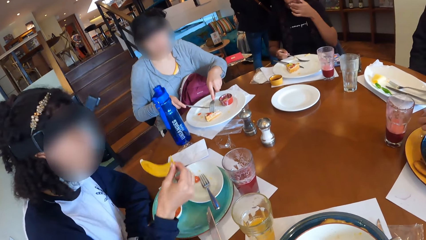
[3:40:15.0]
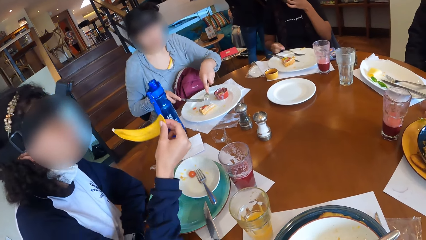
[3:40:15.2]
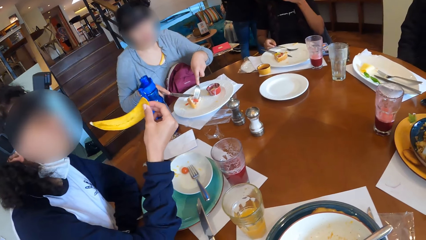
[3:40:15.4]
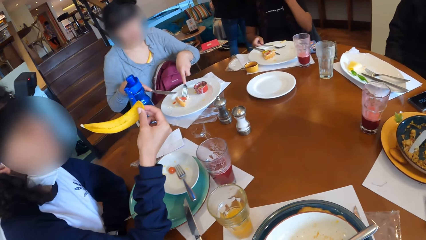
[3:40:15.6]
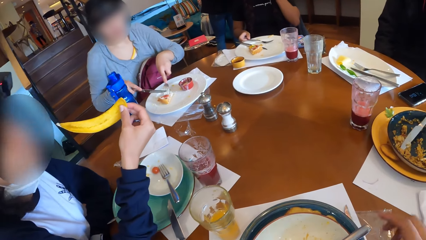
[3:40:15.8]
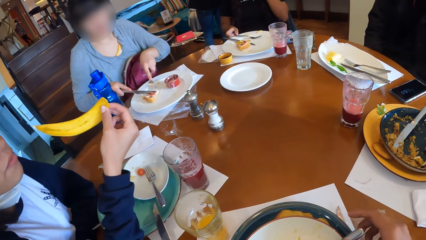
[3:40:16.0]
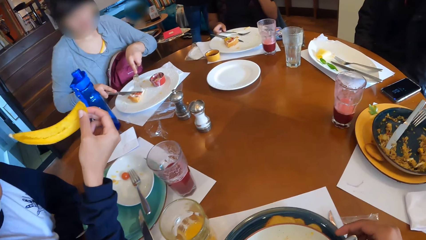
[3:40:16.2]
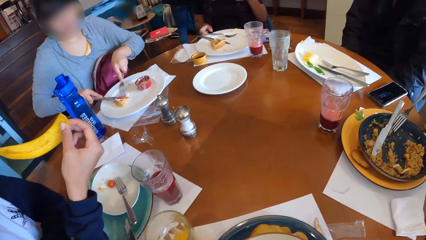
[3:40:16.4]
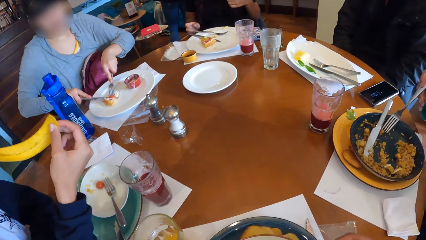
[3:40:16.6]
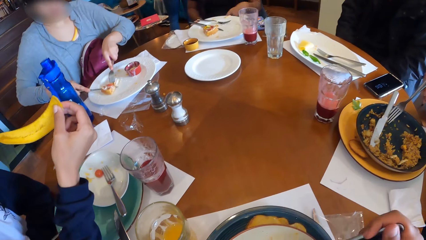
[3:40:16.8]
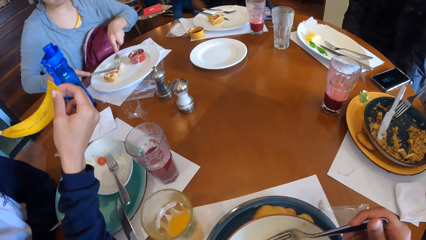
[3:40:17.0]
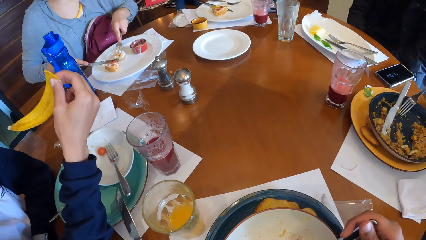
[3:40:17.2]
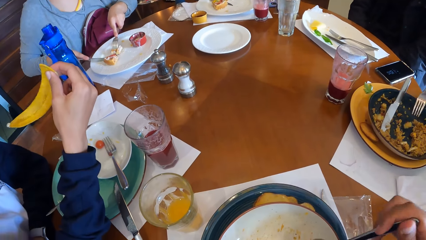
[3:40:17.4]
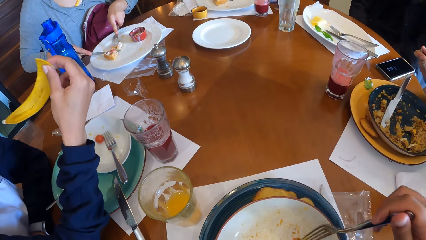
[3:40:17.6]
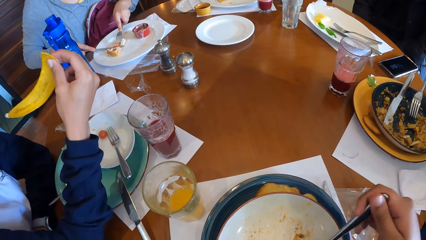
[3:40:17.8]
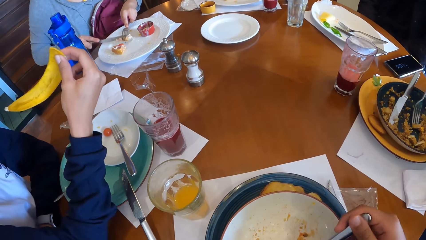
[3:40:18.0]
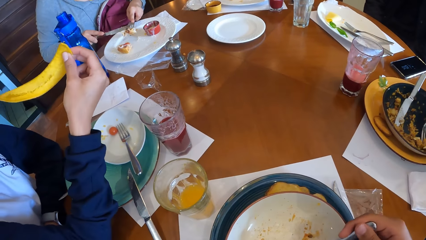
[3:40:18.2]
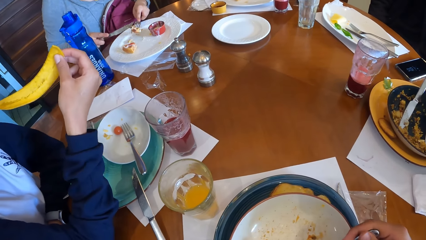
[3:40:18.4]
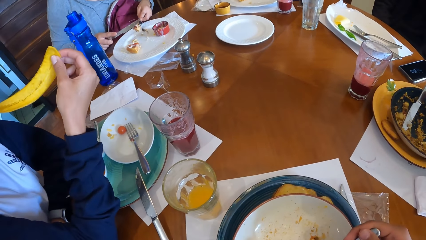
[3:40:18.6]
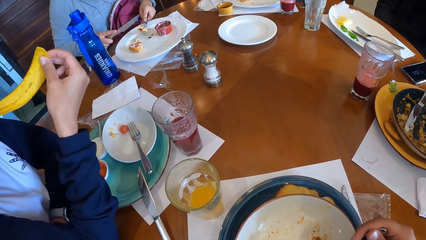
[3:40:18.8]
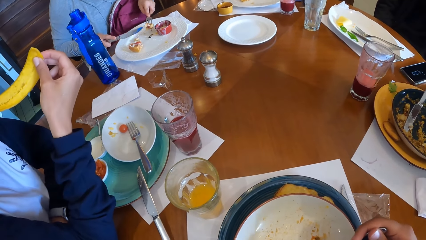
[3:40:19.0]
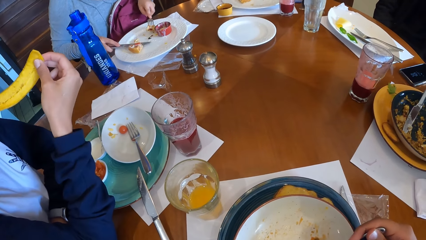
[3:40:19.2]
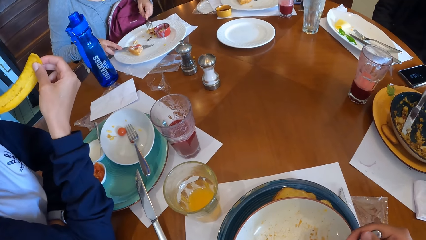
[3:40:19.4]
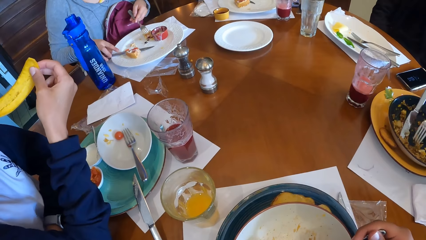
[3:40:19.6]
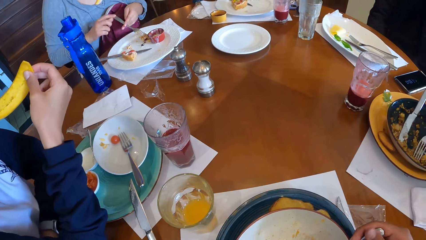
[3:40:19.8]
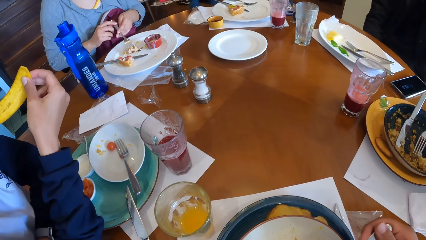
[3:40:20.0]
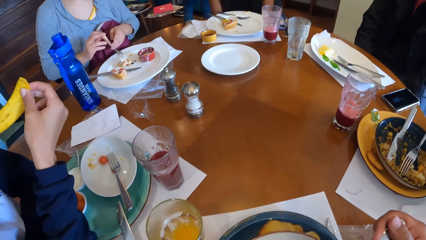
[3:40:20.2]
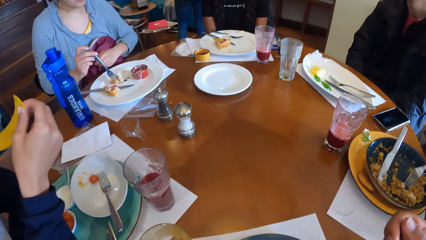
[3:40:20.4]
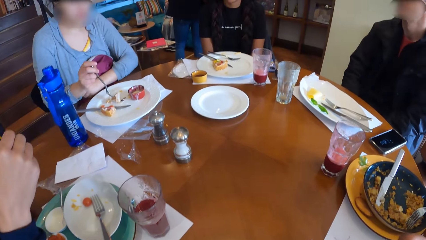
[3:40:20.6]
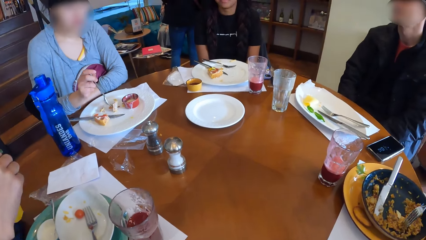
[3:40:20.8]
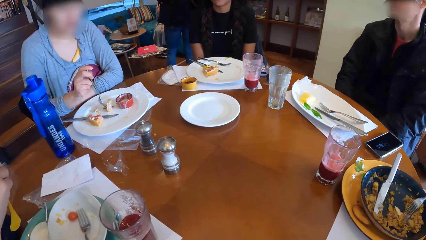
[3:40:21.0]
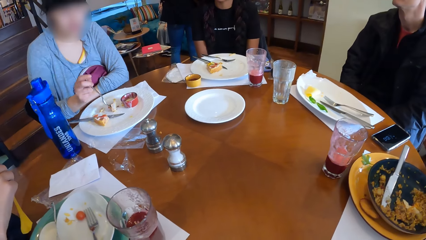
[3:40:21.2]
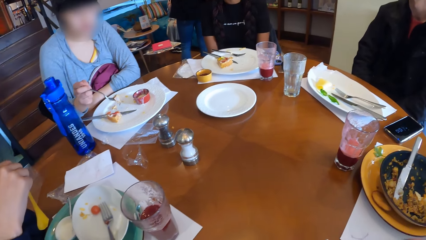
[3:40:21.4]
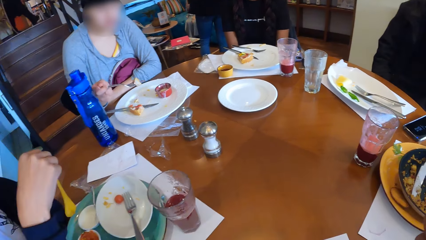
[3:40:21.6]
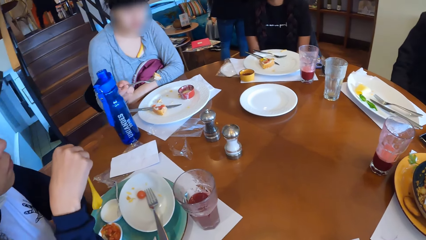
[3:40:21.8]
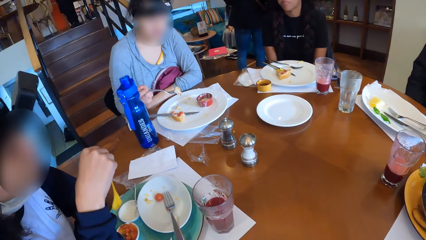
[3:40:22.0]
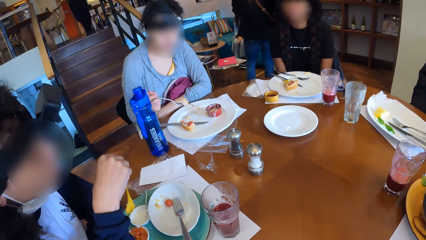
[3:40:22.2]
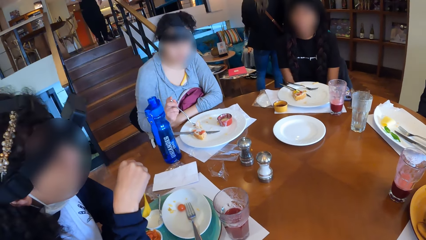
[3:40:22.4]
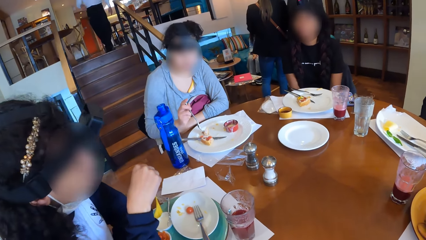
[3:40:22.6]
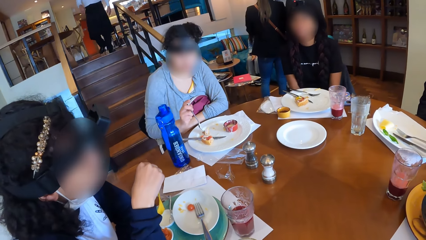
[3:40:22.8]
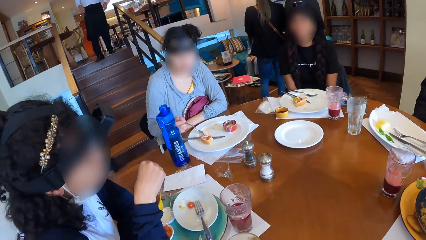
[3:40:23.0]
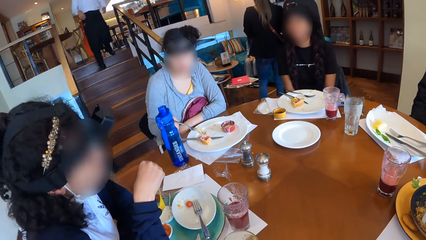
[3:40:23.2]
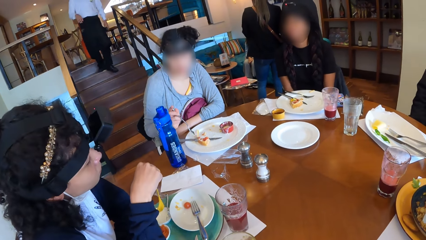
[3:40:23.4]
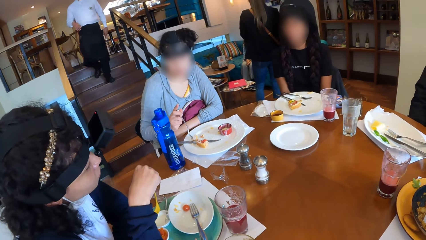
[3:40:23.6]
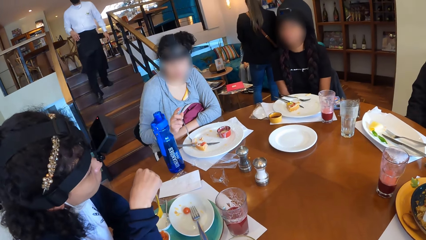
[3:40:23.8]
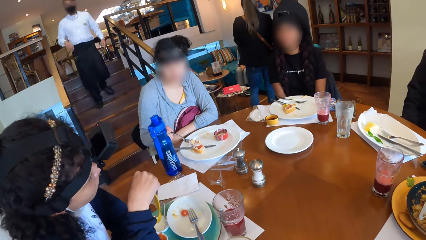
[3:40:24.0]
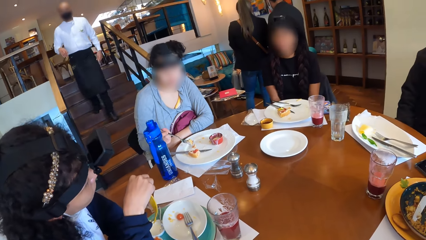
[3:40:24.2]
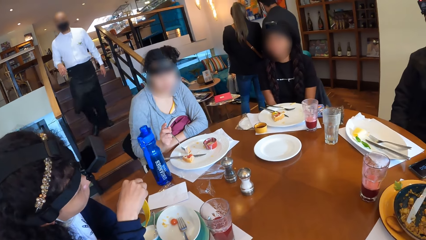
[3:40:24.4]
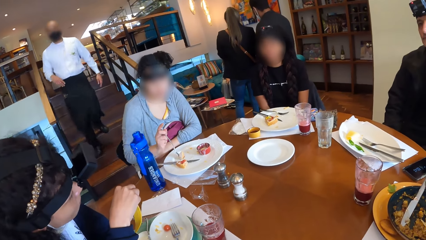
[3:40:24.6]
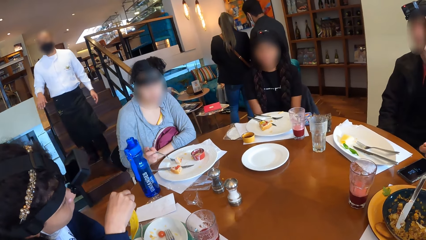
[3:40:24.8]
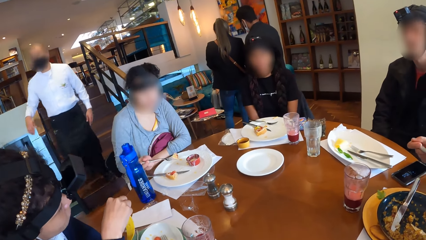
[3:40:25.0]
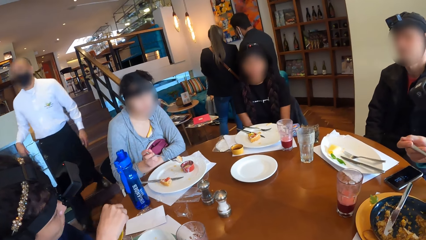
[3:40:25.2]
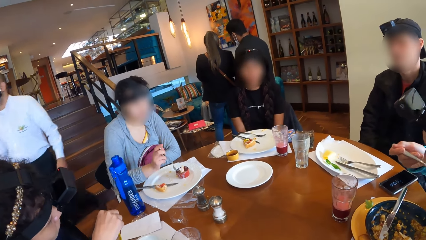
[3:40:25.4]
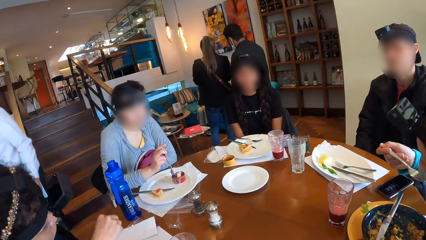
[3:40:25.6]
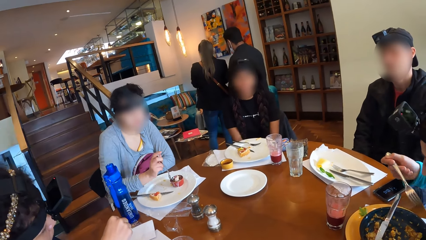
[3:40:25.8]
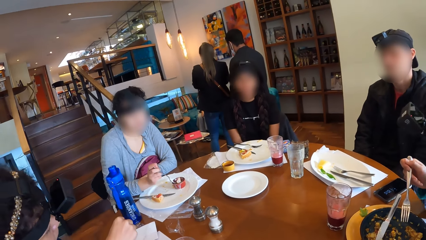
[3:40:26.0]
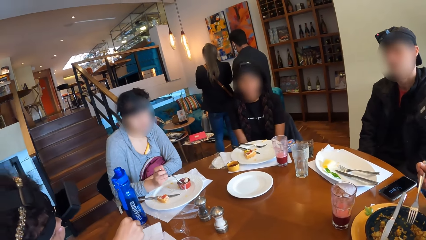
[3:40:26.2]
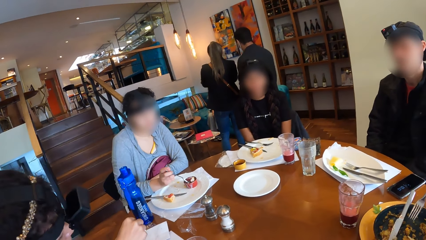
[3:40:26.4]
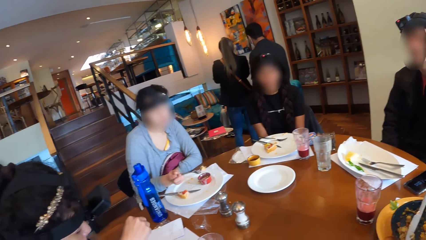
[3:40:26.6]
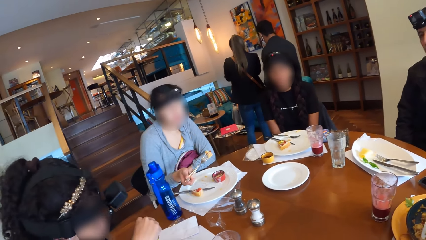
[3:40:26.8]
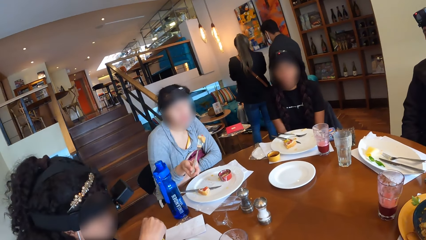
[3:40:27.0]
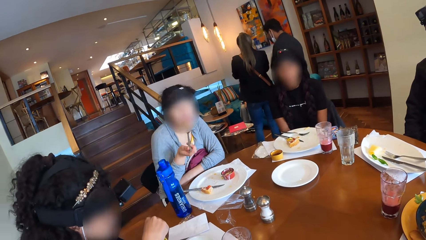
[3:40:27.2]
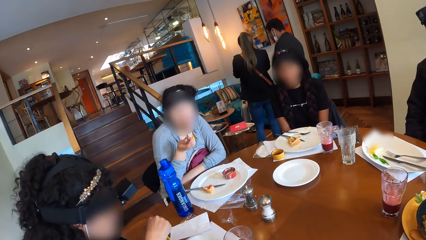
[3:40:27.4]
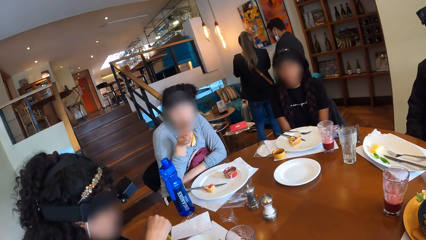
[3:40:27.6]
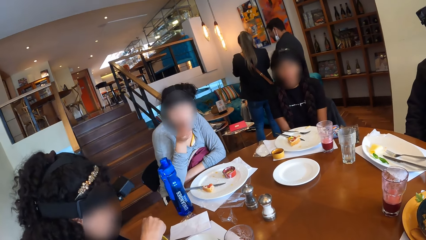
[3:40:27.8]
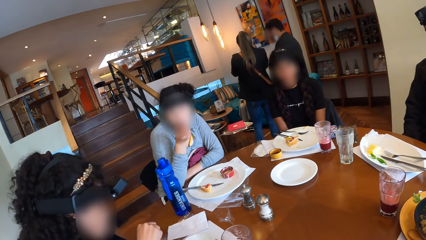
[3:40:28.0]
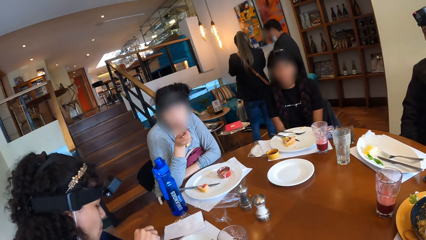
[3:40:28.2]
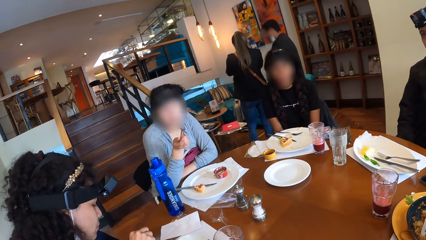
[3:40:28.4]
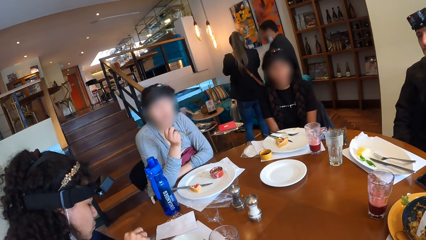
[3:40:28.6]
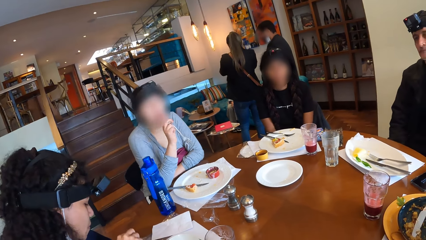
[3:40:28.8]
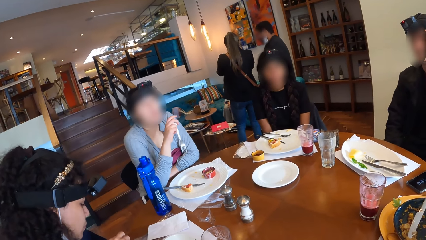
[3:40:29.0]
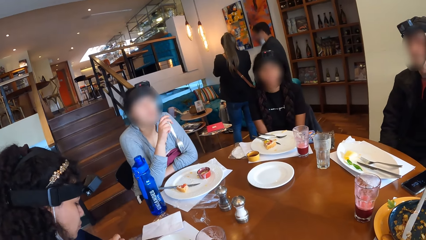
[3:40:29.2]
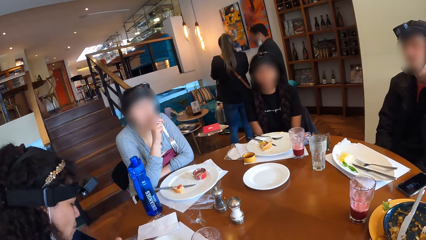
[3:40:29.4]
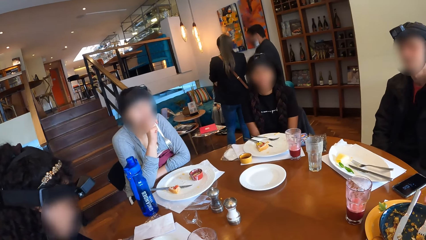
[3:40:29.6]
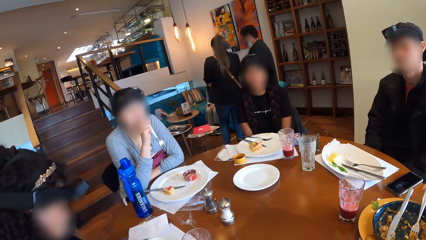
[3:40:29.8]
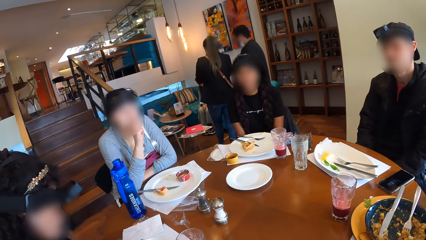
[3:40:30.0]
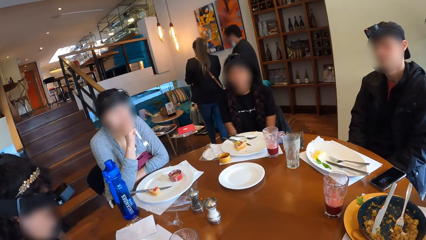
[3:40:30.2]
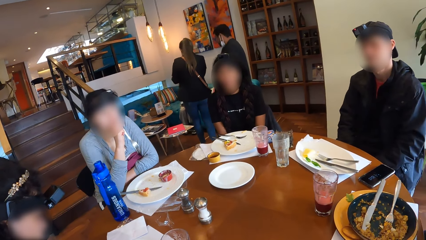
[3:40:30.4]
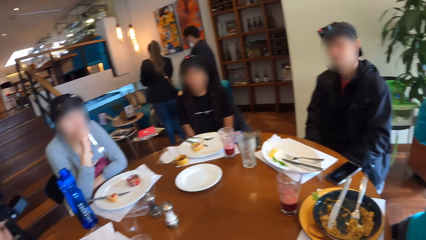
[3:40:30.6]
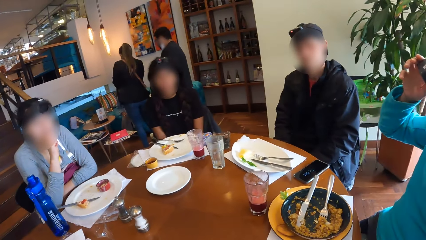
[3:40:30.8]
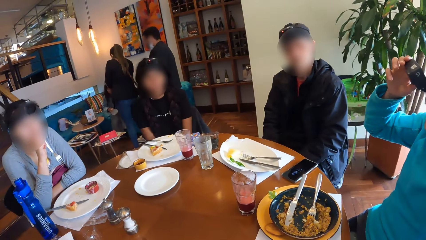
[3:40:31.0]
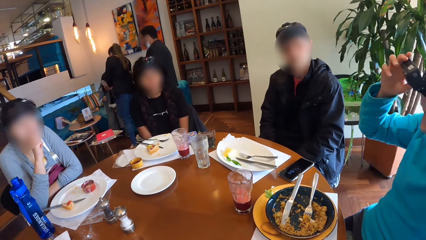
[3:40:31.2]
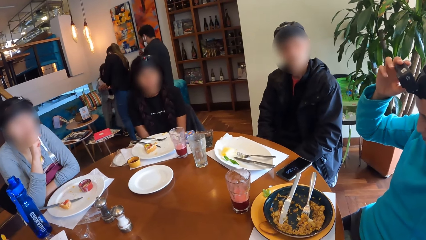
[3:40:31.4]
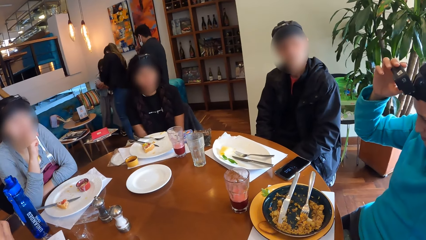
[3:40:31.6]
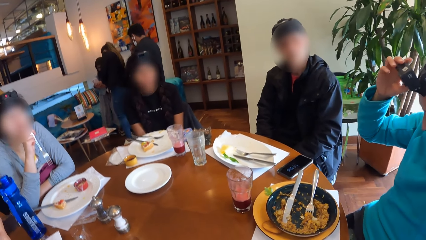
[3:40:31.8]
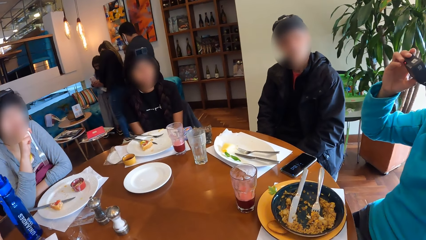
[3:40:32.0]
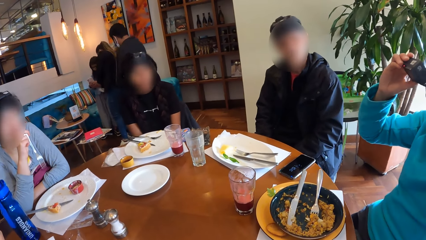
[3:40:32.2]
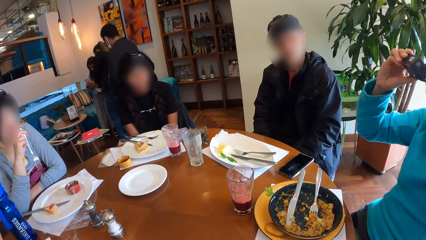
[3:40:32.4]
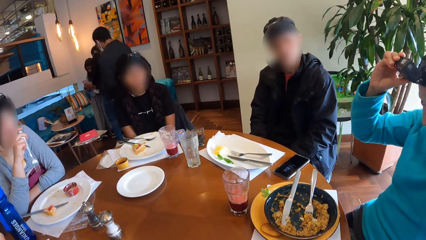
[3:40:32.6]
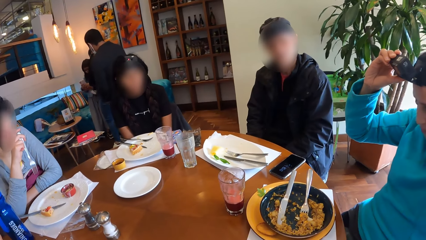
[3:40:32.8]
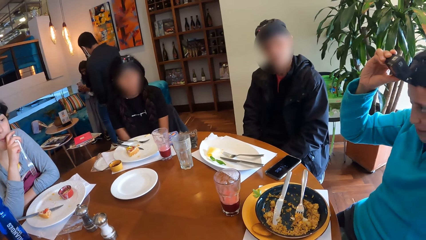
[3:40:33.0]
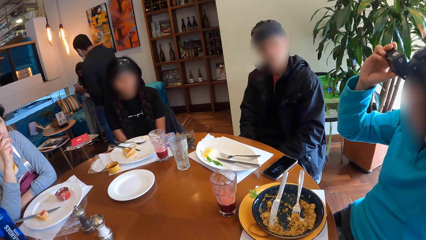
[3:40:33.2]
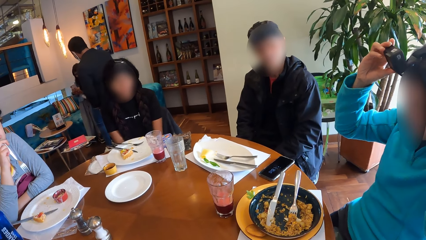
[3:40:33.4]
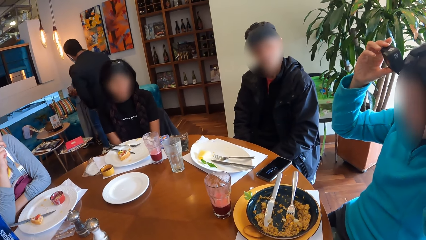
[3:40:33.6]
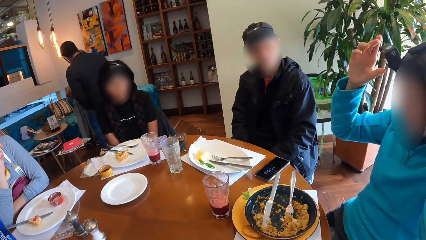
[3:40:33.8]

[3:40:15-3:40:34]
The woman moves the waffles on the plate with the fork in her left hand. The camera wearer picks up the fork from the plate on the table with his right hand. The woman cuts the waffles on the plate with the knife in her right hand. The camera wearer picks some porridge from the plate with the fork in his right hand. Another woman picks some porridge from the plate with the fork in her right hand. The first woman picks some waffles from the plate with the fork in her left hand, places the knife on the table with her left hand and transfers the fork from her left hand to her right hand. The other woman stirs the porridge and egg in the plate with the fork in her right hand. The camera wearer eats food from the fork in his right hand. The first woman picks some waffles from the plate with the fork in her right hand. The camera wearer looks around. The first woman picks some crumbs on the plate on the table with her right hand and dips the waffles into the dipping sauce with the fork in her right hand. The other woman eats from the fork in her right hand. The first woman eats from the fork in her right hand. The other woman adjusts a camera on her head with her right hand.
